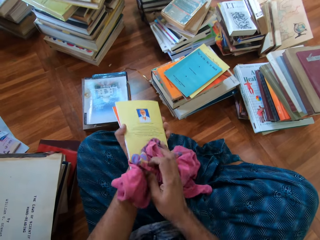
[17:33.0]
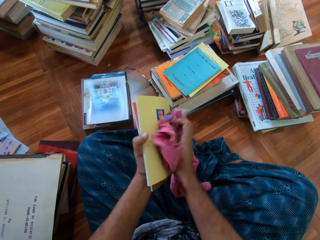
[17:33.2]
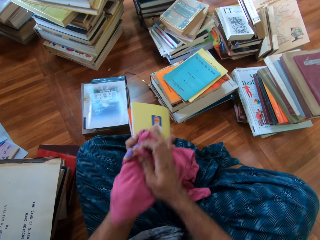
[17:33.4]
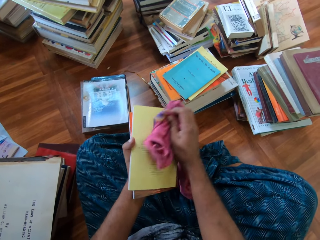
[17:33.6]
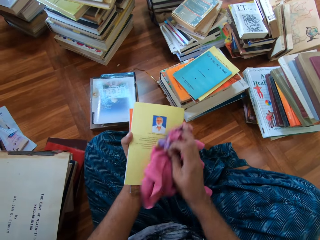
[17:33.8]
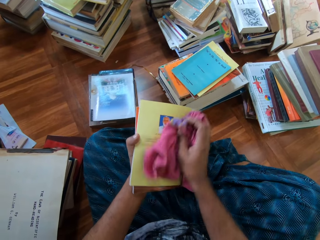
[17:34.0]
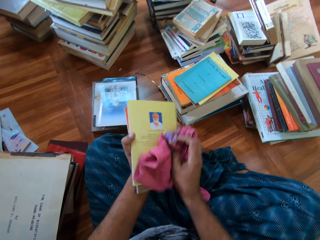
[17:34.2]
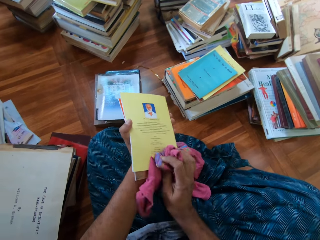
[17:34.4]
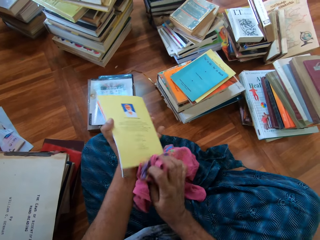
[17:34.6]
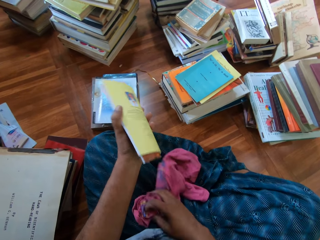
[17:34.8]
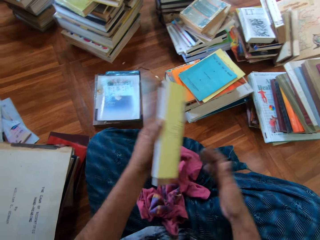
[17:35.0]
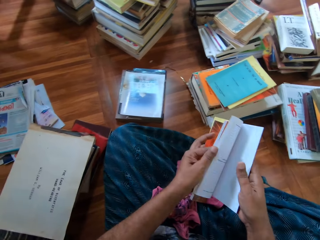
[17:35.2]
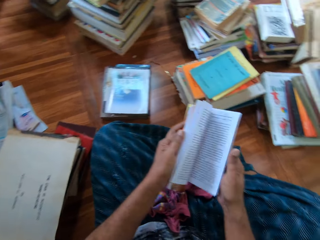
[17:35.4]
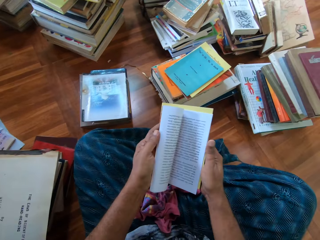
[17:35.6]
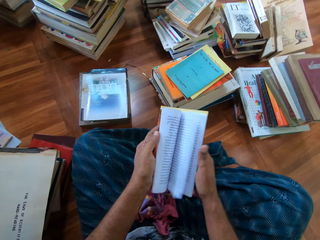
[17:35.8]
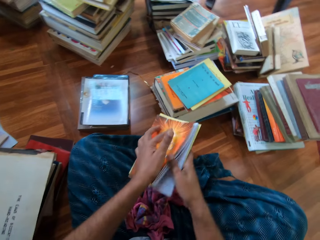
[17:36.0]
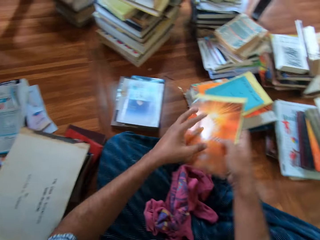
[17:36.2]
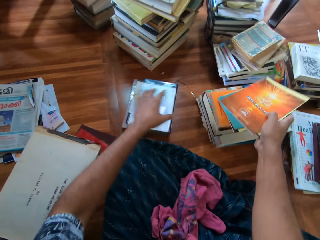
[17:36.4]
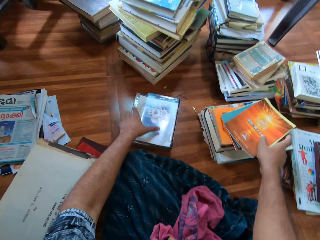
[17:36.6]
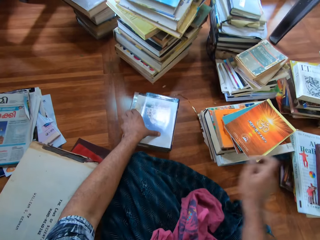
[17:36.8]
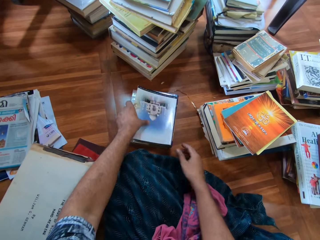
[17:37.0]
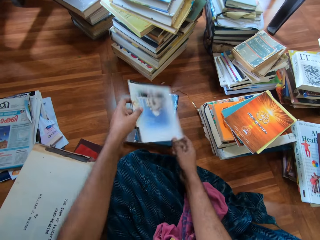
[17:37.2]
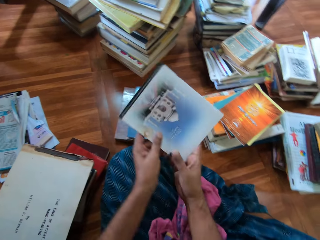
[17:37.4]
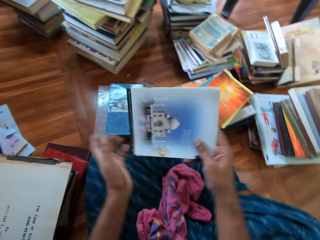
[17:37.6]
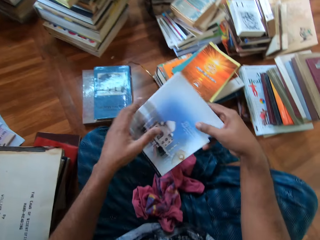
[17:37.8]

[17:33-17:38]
The camera wearer drops the rag on the floor with his right hand. He flips through the book with his left hand. He drops the book on the books on the floor with his right hand. He picks up a book from the books with his left hand. He switches the book to the other hand.
